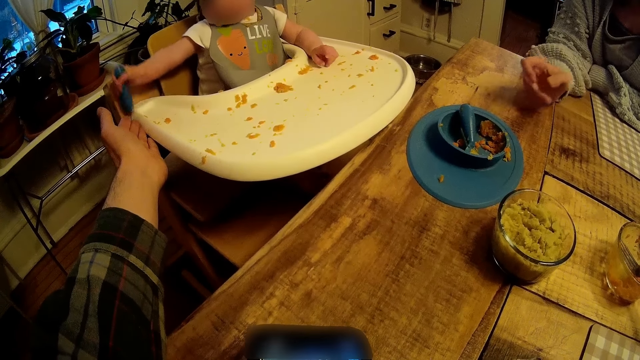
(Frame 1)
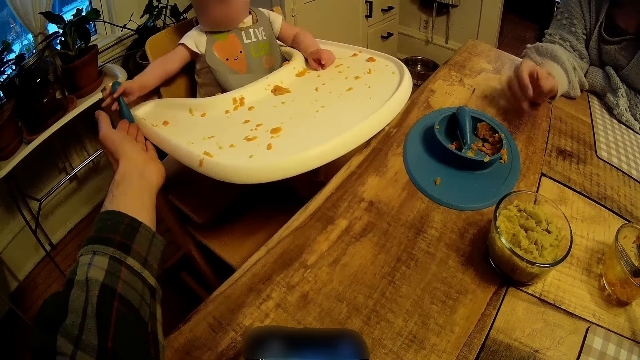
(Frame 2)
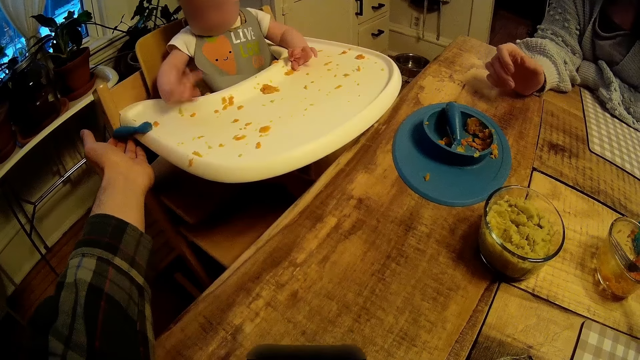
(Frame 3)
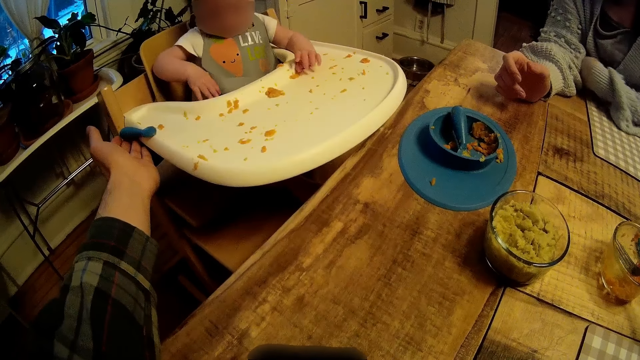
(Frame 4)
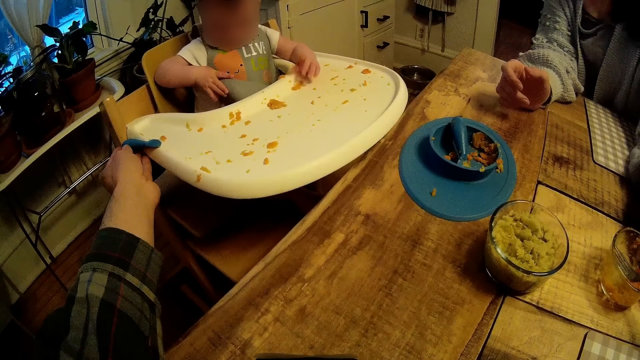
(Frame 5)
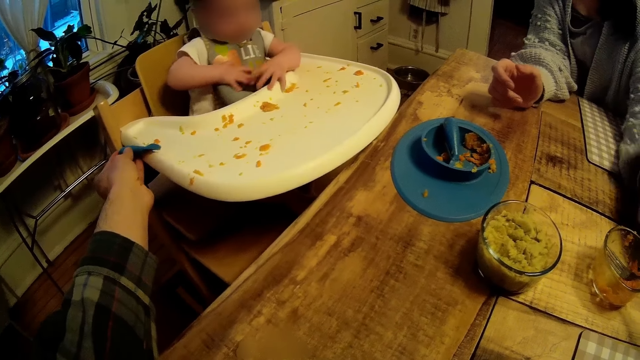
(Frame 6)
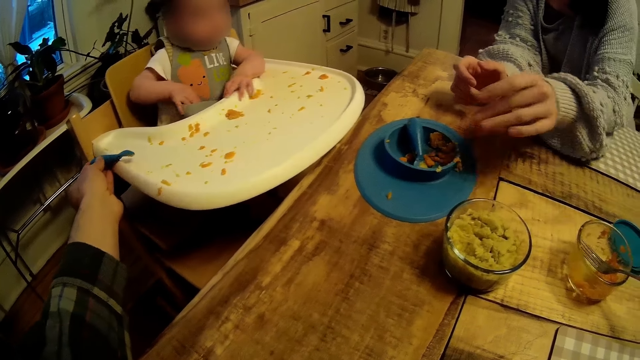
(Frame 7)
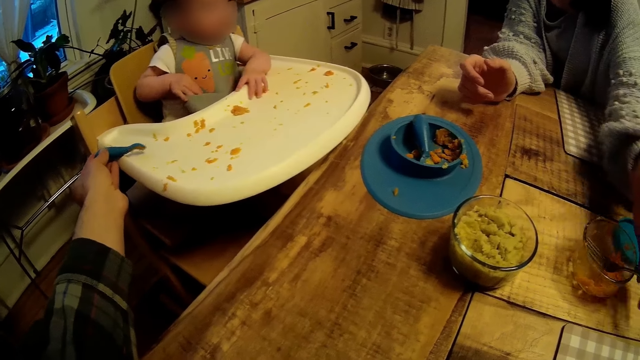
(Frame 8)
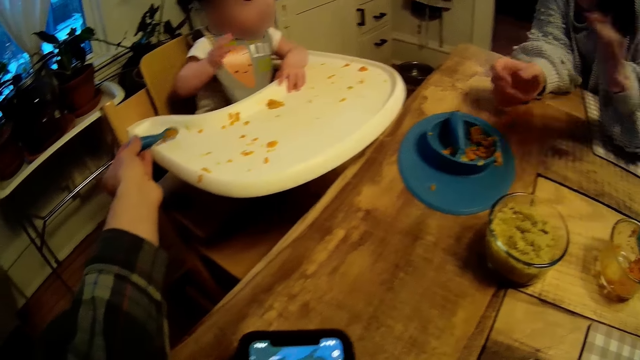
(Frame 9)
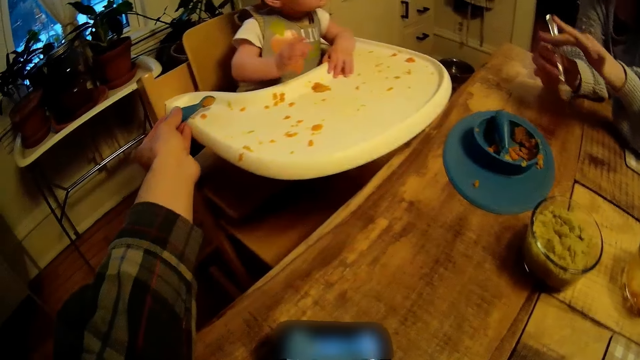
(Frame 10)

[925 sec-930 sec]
The baby drops the spoon on the camera wearer's hands. The woman picks up a fork from a plate with her left hand.

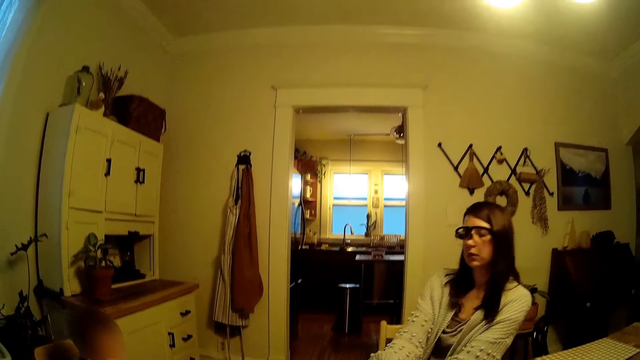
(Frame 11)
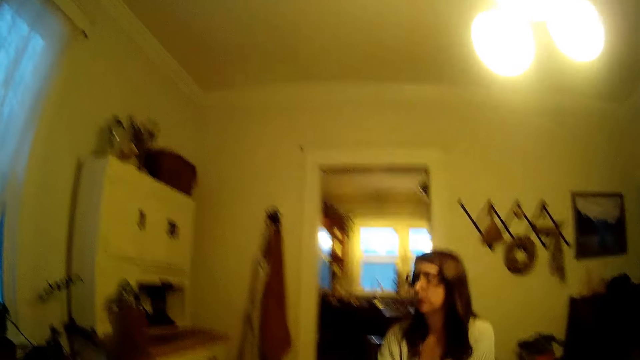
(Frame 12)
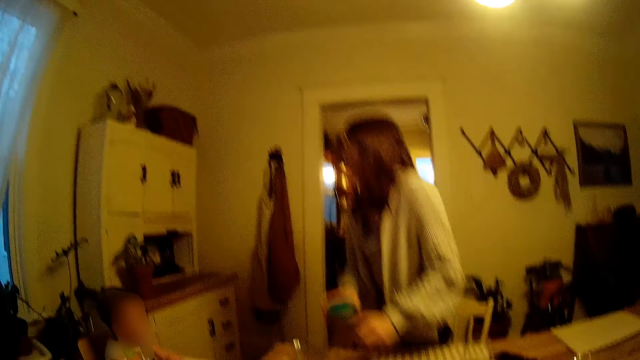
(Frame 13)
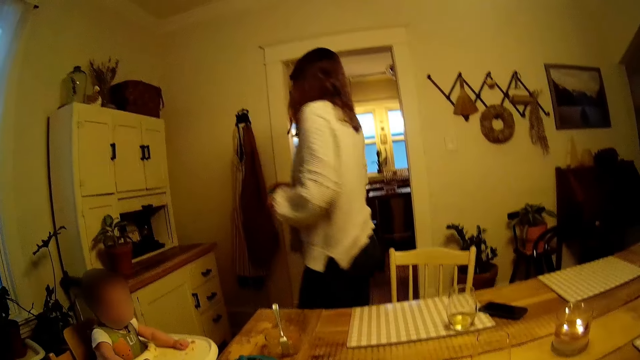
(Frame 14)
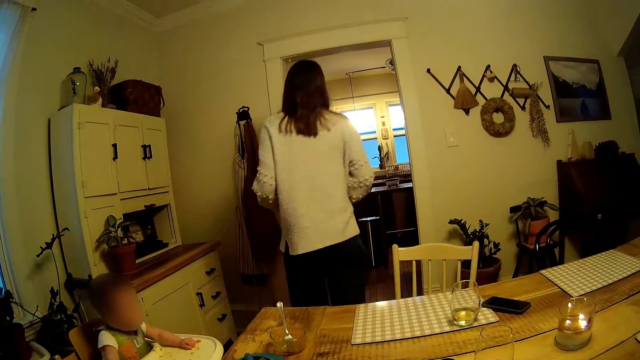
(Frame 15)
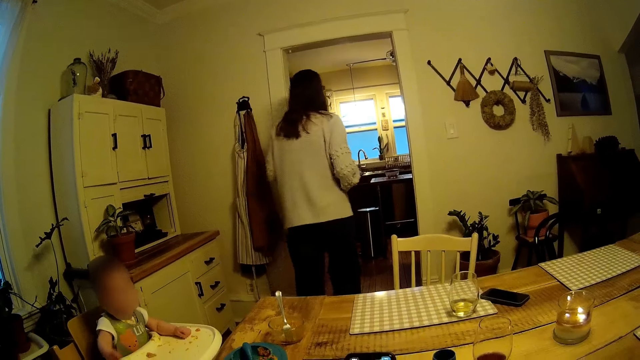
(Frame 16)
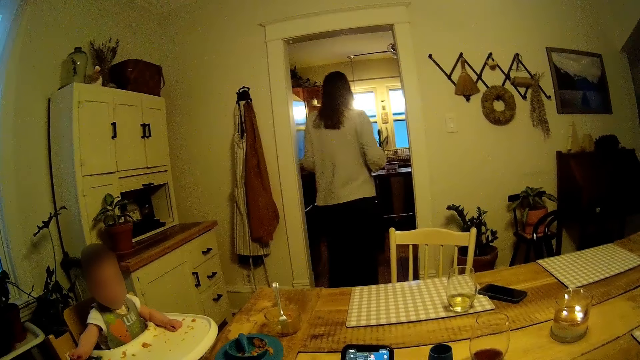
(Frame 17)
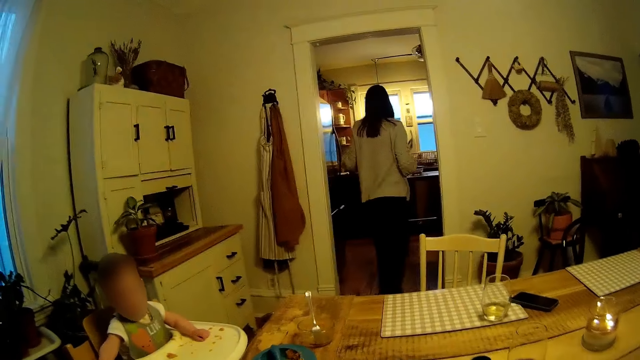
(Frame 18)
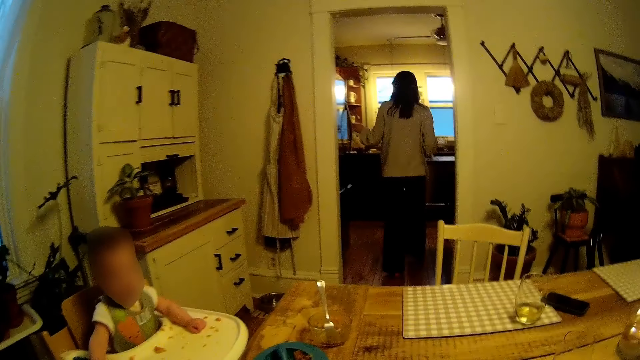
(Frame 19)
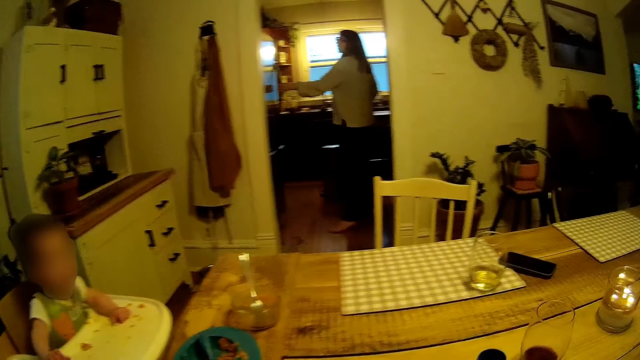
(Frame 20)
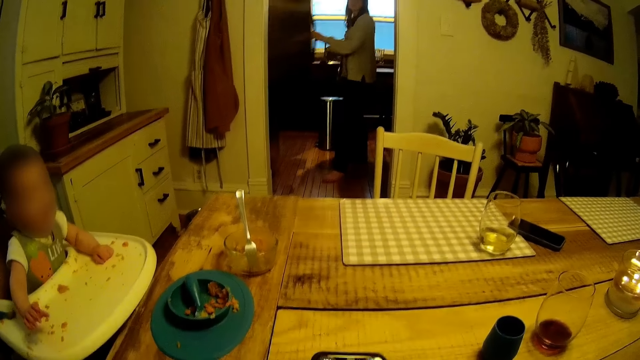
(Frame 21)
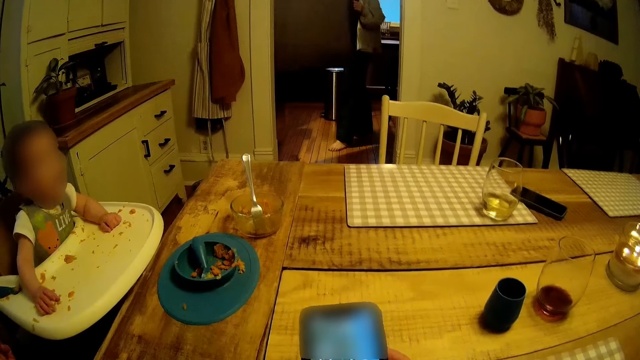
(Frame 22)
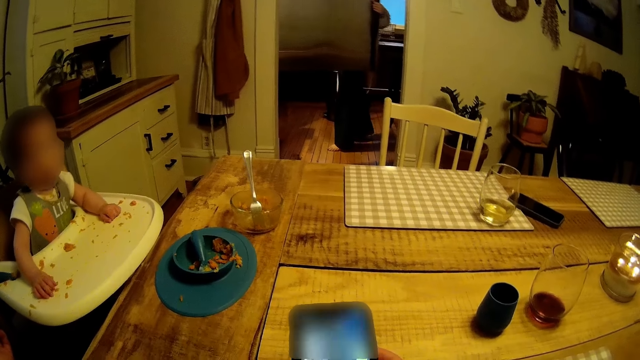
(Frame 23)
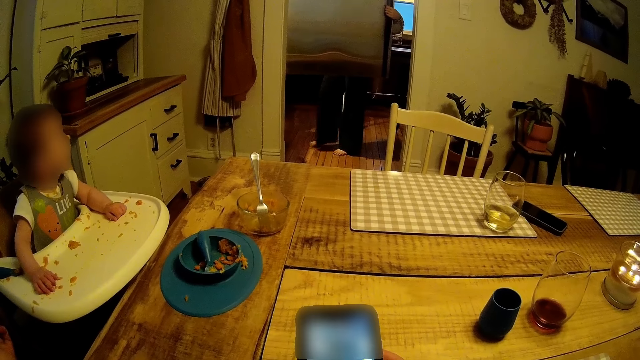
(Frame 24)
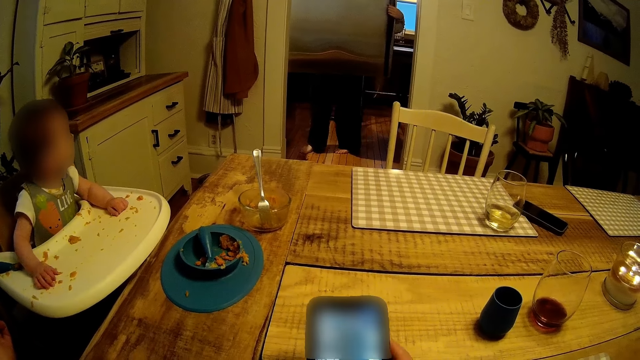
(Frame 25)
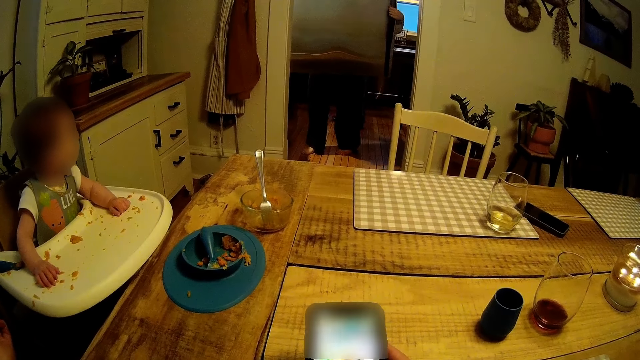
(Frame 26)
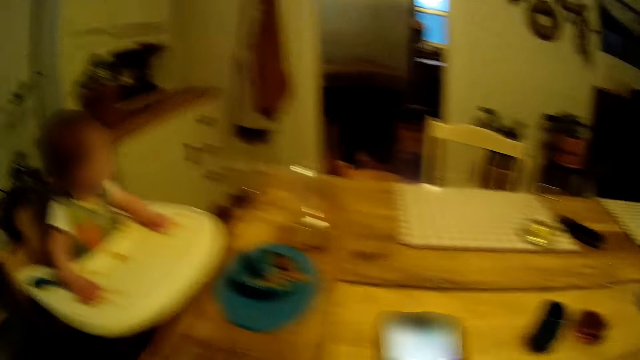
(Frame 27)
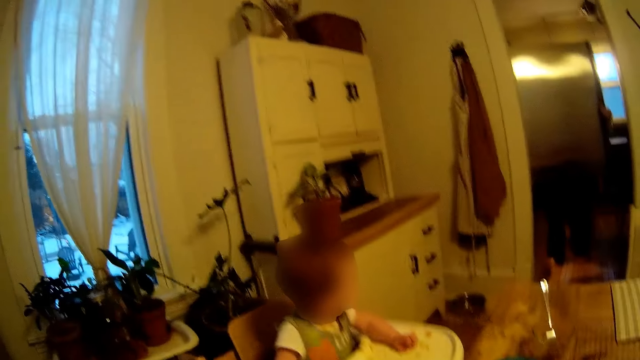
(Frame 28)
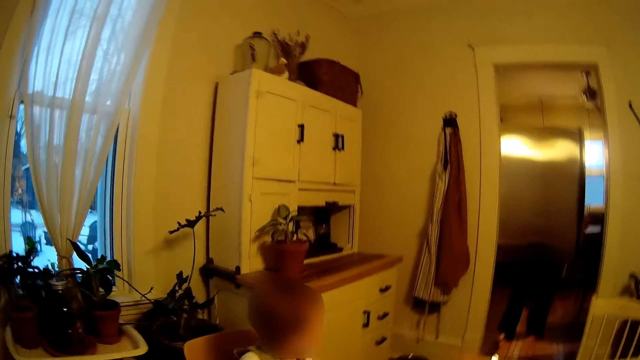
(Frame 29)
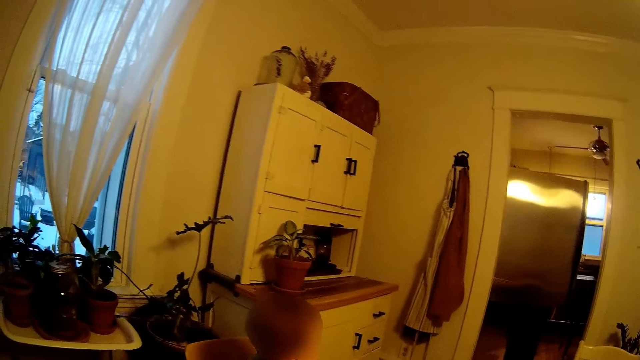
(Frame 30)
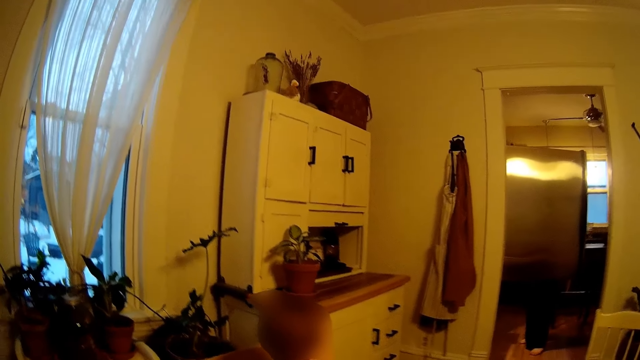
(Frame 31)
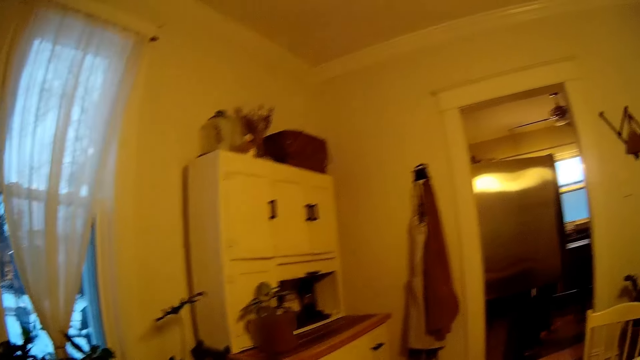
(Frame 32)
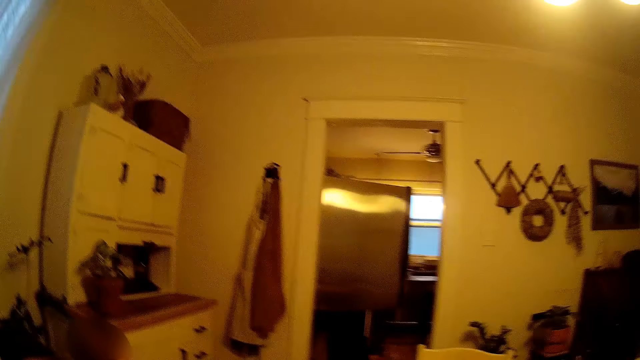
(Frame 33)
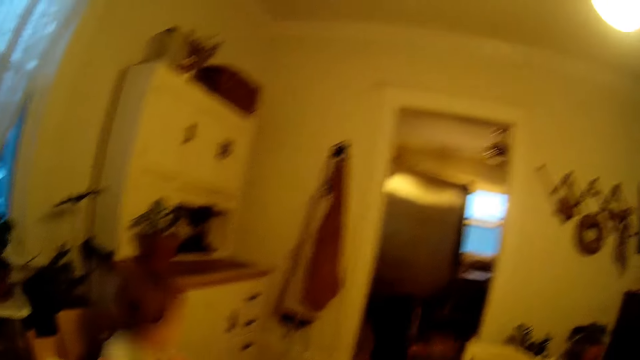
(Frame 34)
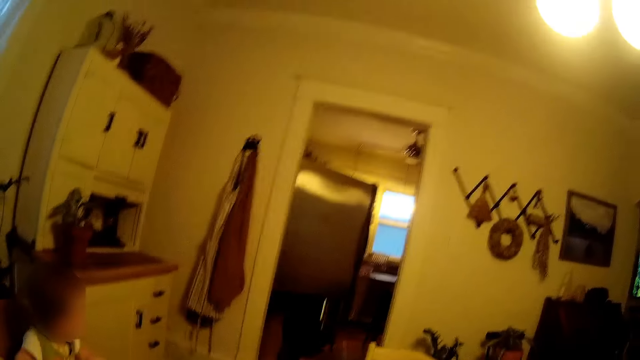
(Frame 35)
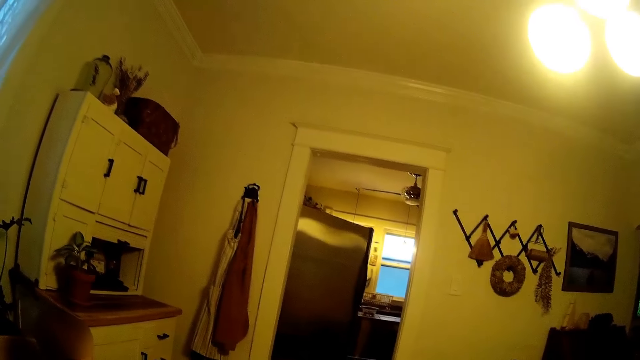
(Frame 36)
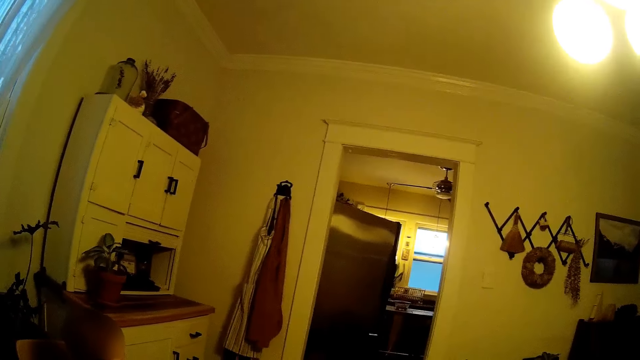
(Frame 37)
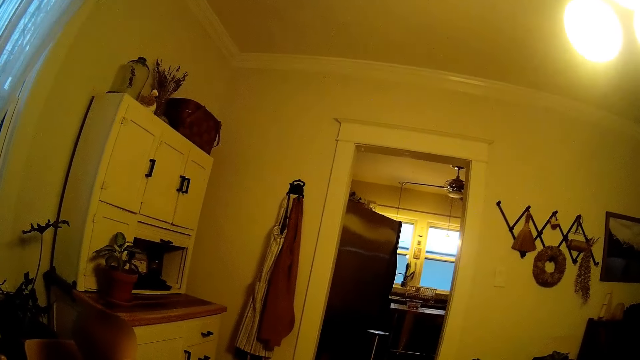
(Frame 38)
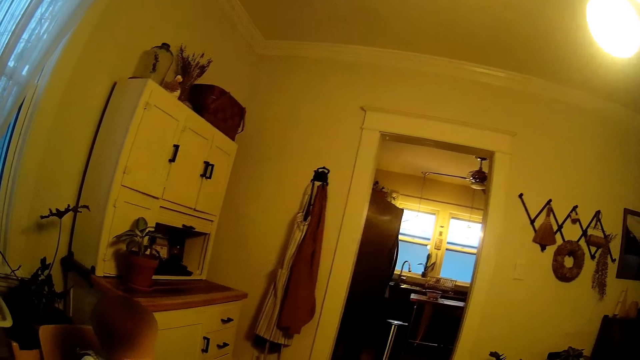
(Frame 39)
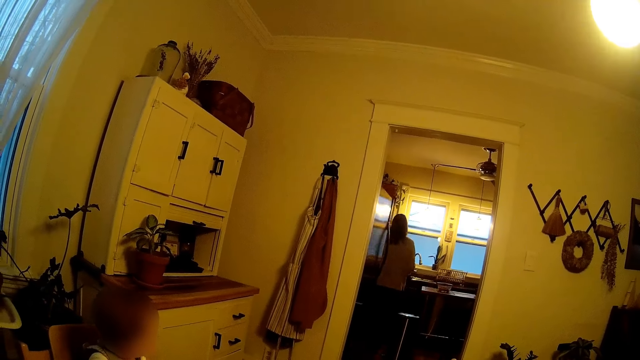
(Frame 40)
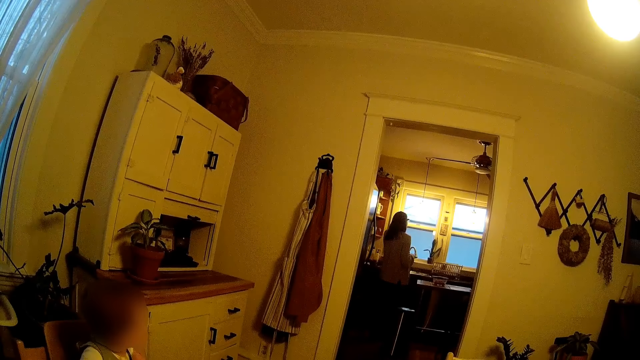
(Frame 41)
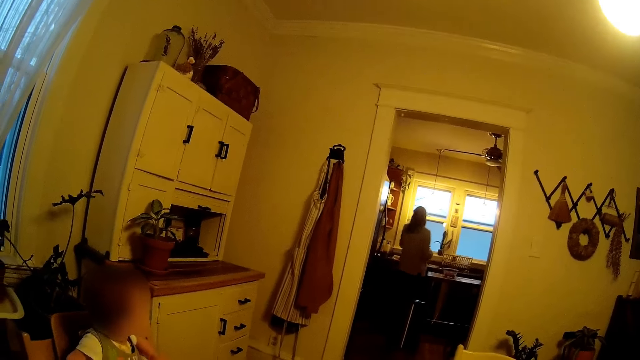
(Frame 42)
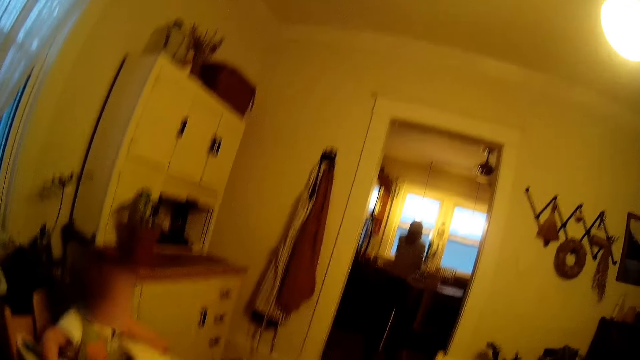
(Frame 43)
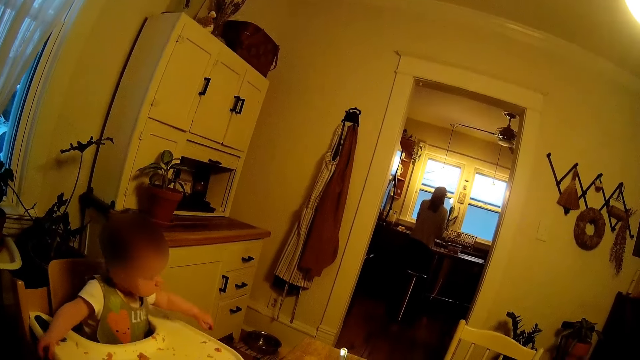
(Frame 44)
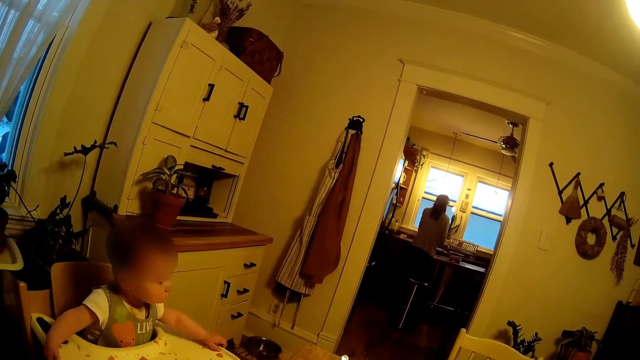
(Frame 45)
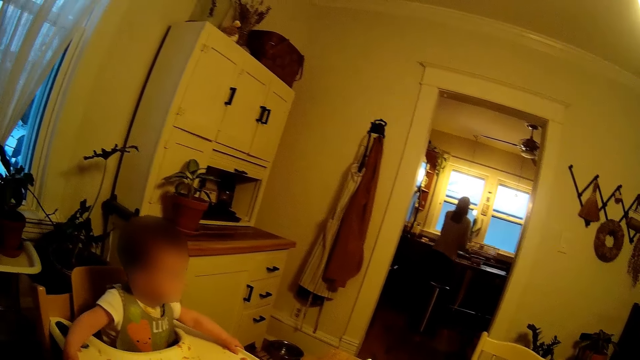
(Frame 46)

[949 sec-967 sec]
The woman walks to the kitchen and opens a refrigerator with her left hand. The woman opens the refrigerator again. The camera wearer operates the phone with both hands.
